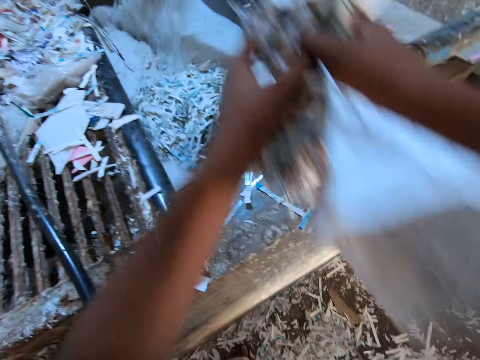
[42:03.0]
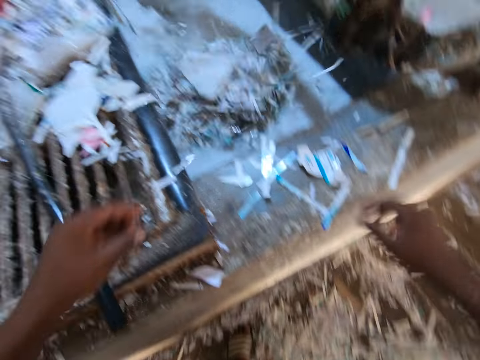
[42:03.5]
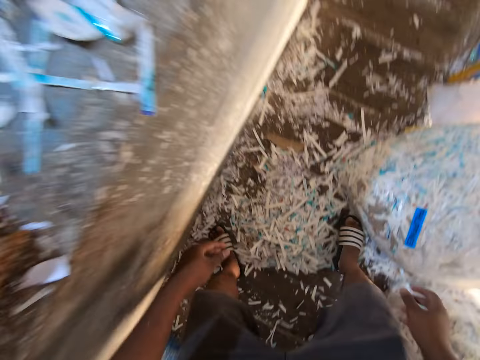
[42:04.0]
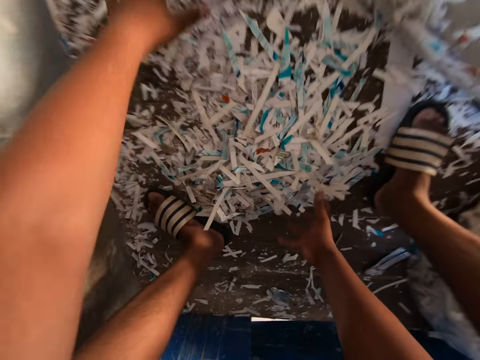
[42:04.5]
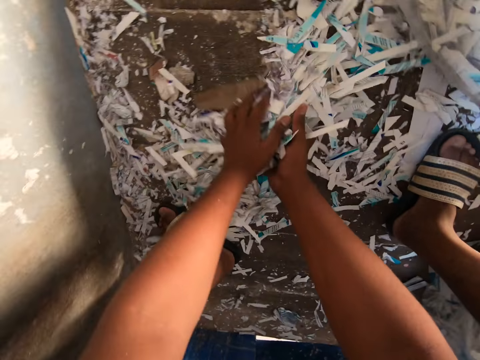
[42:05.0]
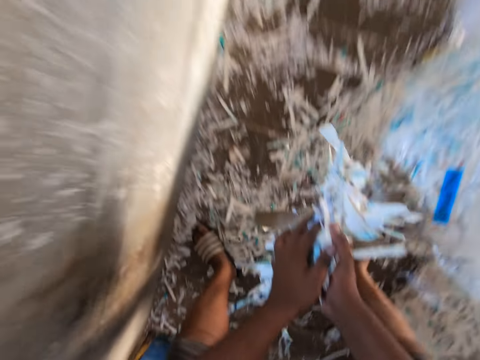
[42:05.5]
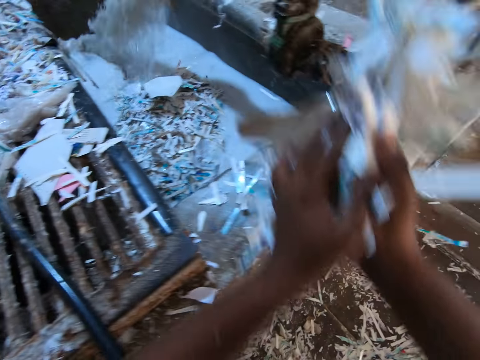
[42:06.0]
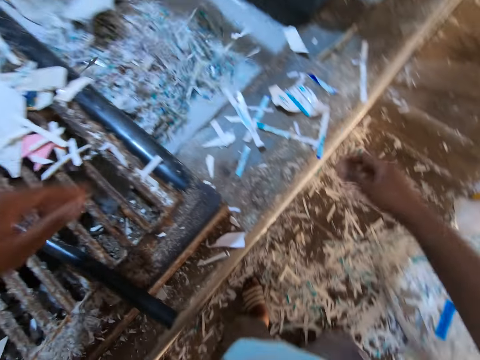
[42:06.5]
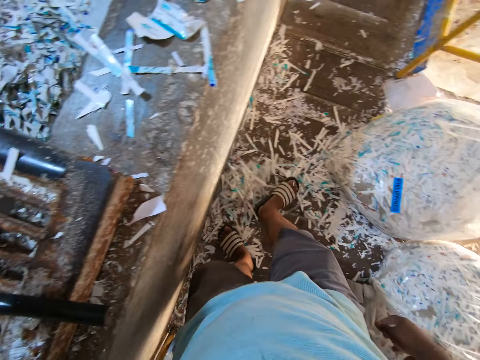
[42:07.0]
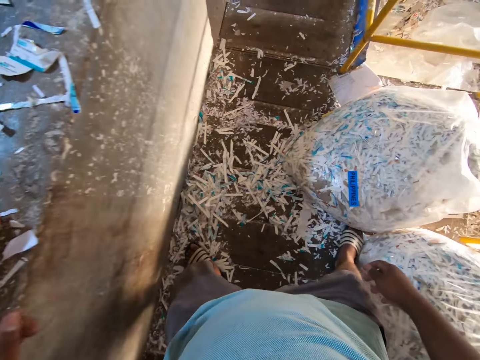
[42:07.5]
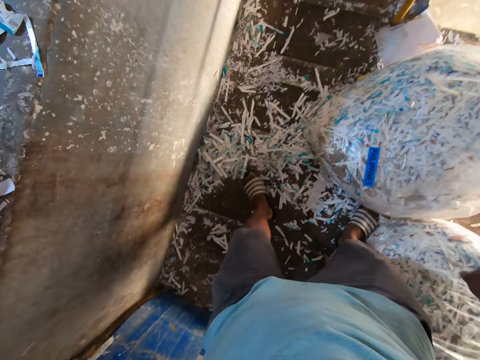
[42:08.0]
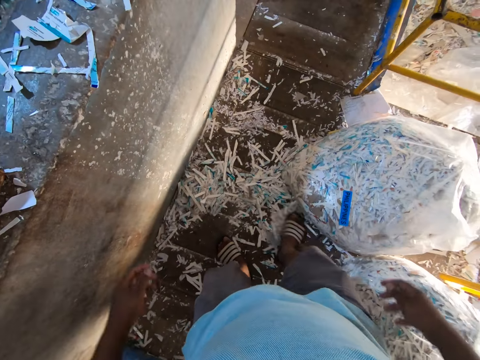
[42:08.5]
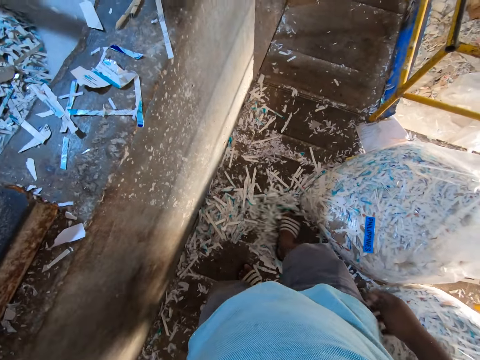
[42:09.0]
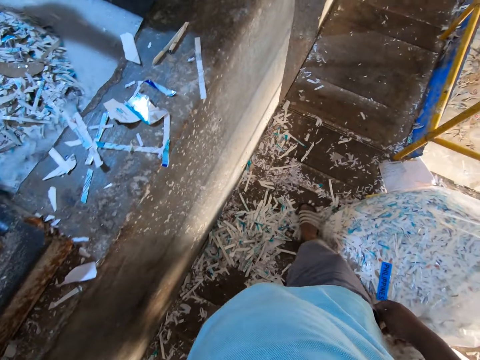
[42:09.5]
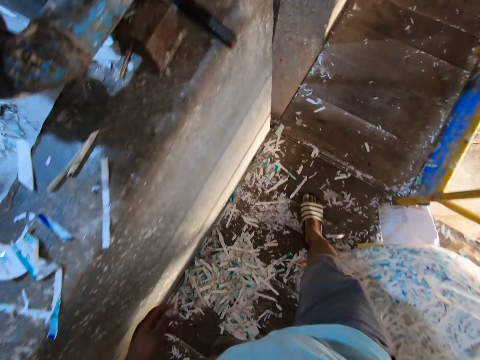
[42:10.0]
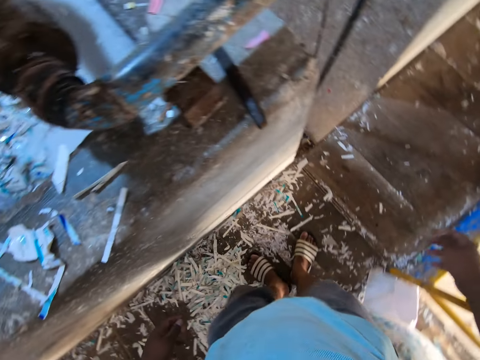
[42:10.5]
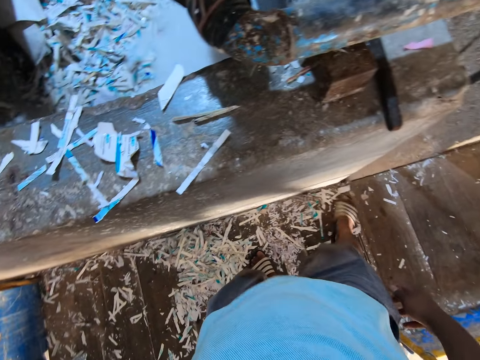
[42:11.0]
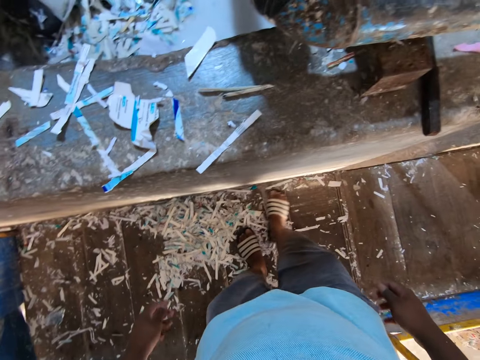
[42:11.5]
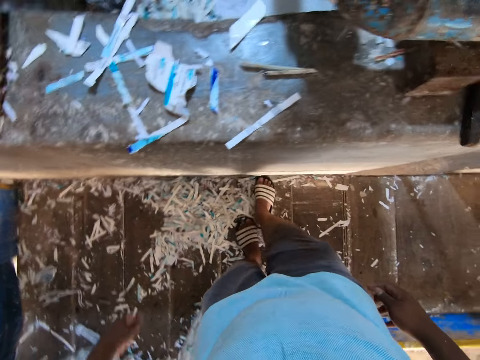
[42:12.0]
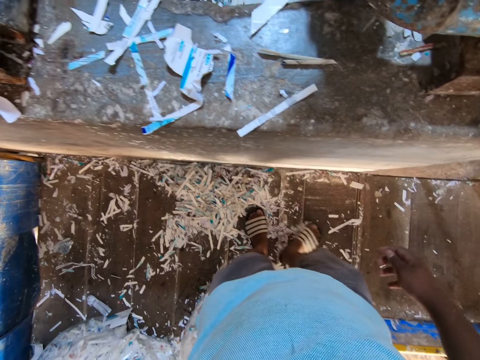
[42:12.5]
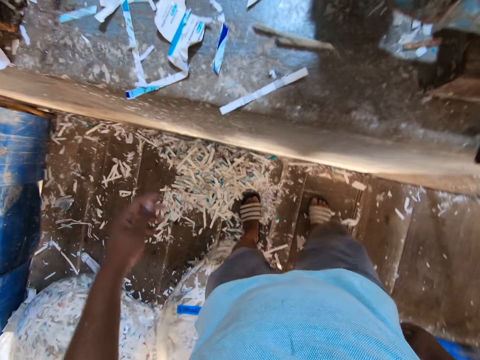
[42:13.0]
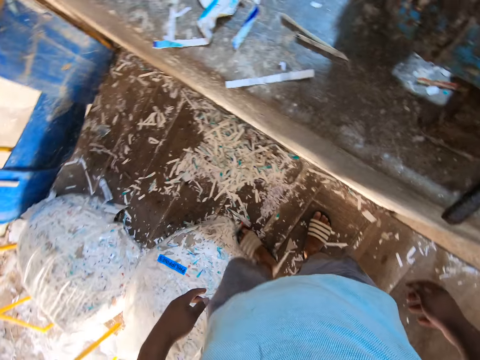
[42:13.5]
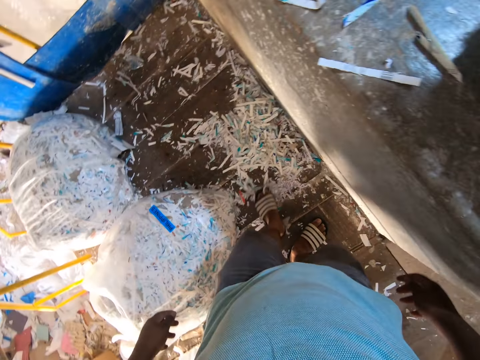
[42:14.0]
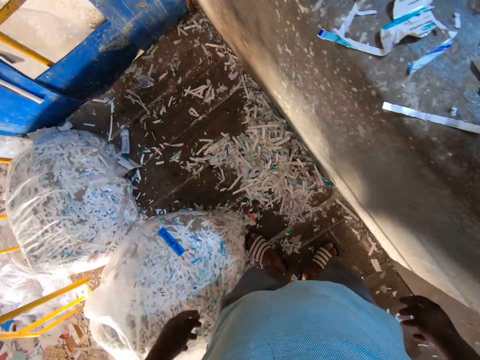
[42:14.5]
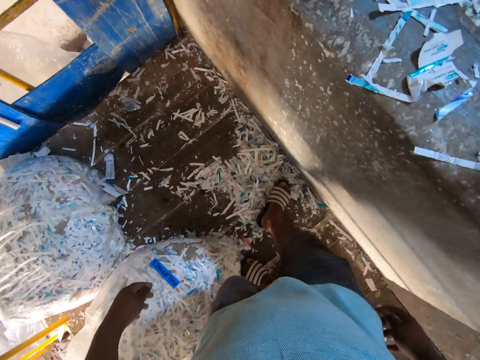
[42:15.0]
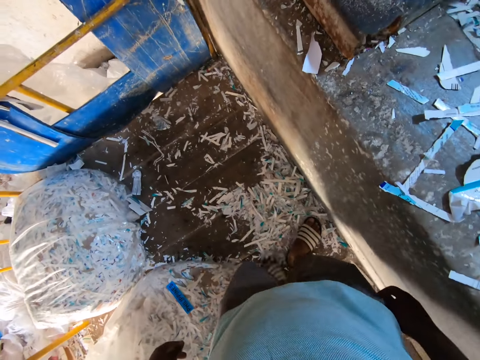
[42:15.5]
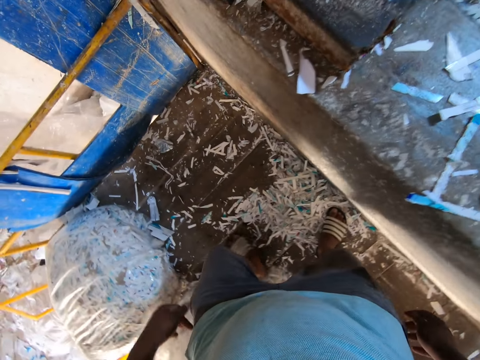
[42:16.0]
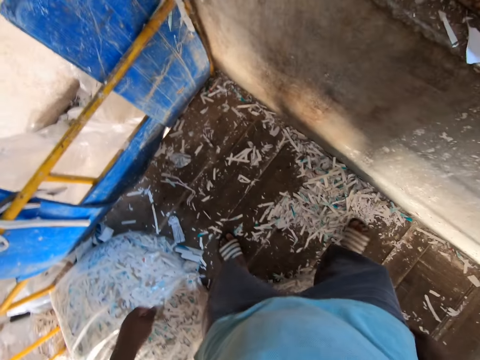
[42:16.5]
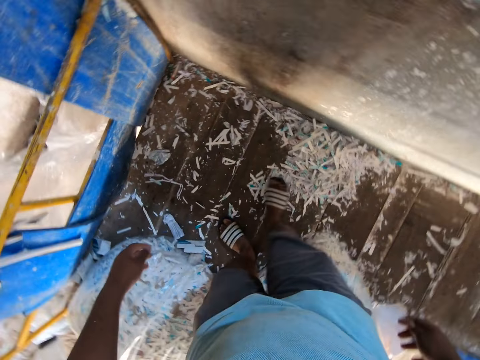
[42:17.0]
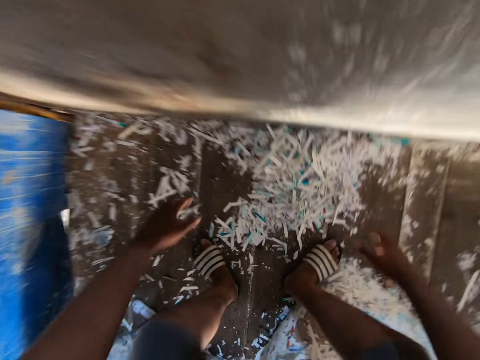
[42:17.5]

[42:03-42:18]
The camera wearer tosses the shredded paper in both hands into the pulp pool. He picks some shredded paper from the platform with both hands. He tosses the shredded paper in both hands into the pulp pool. He kicks the shredded paper on the platform with his right leg. He gathers paper pieces on the floor. He kicks the shredded paper on the platform with his left leg. He kicks the shredded paper on the platform with his right leg. He does so again. He kicks the shredded paper on the platform with his left leg. He kicks the shredded paper on the platform with his right leg. He kicks the shredded paper on the platform with his left leg.

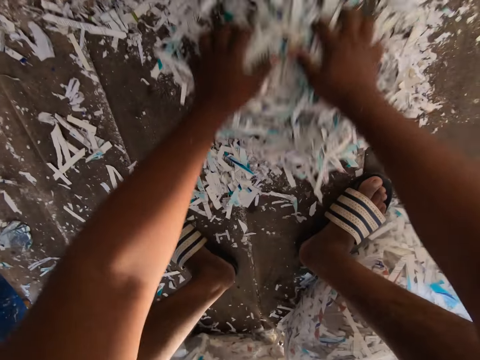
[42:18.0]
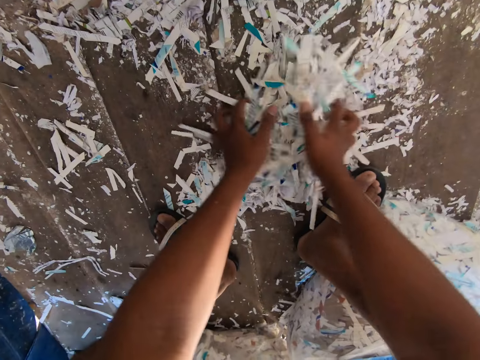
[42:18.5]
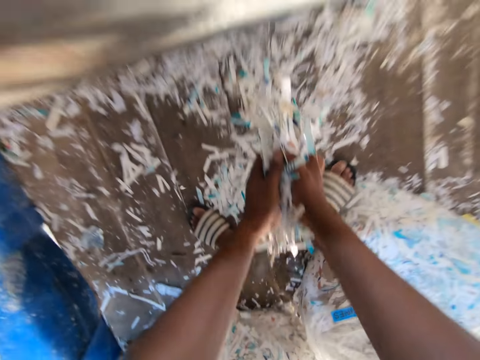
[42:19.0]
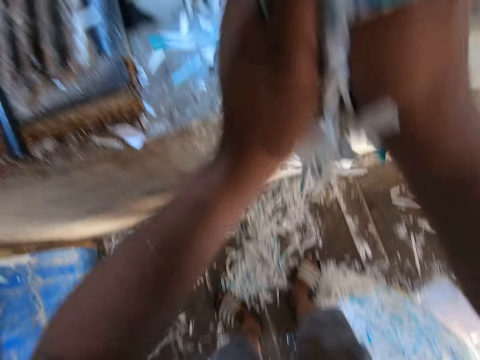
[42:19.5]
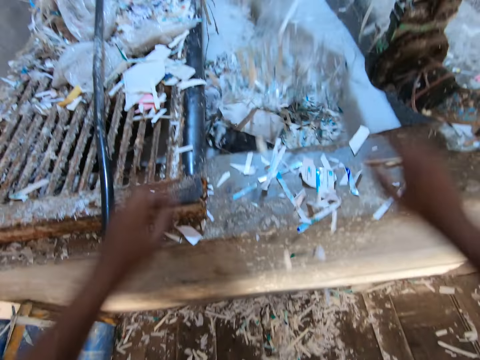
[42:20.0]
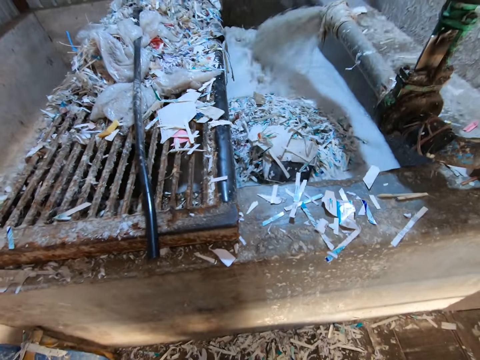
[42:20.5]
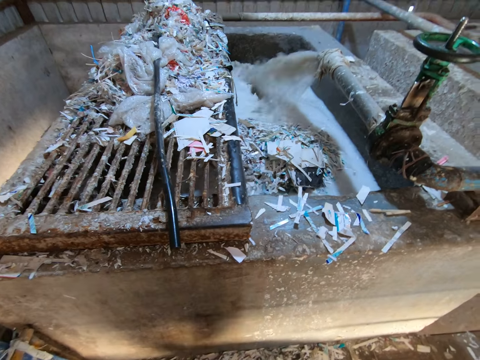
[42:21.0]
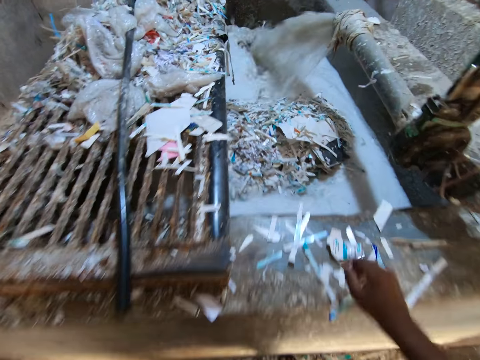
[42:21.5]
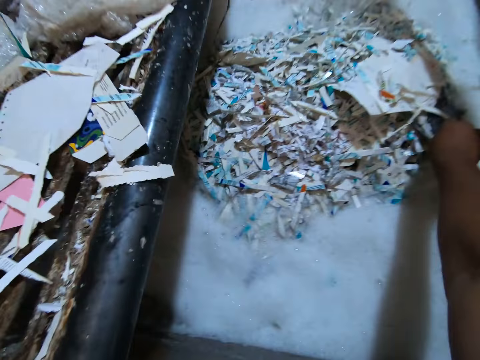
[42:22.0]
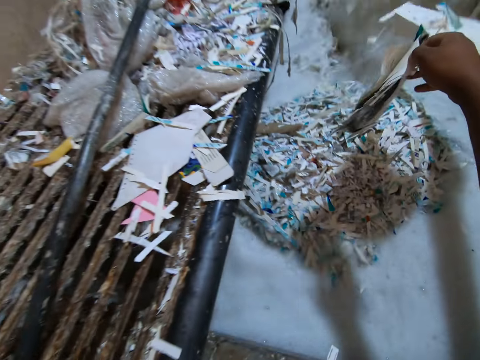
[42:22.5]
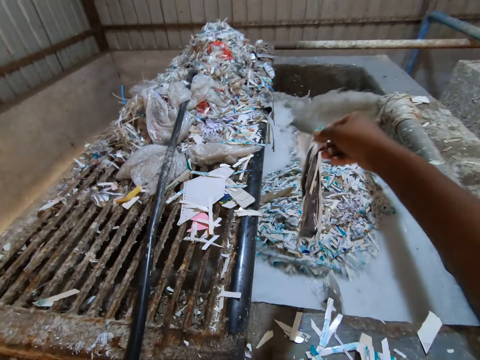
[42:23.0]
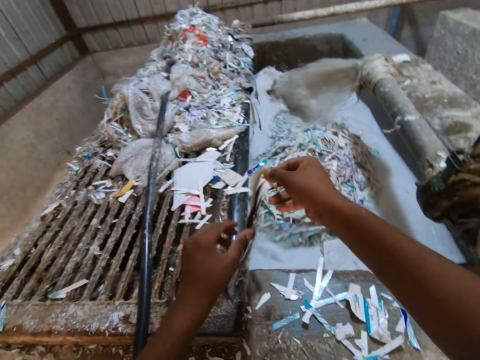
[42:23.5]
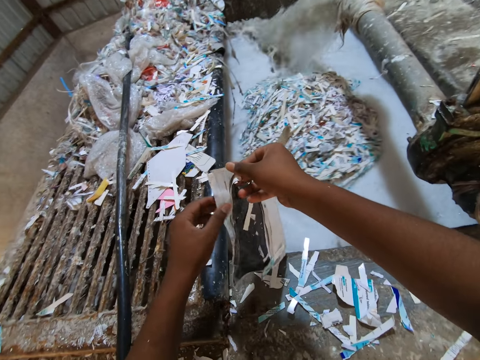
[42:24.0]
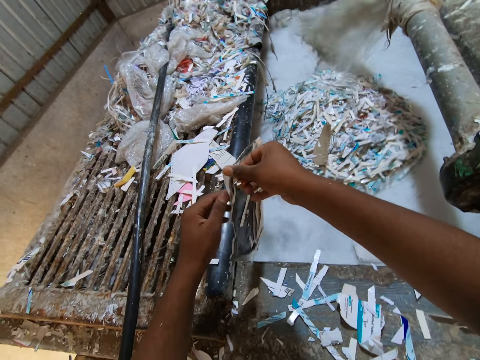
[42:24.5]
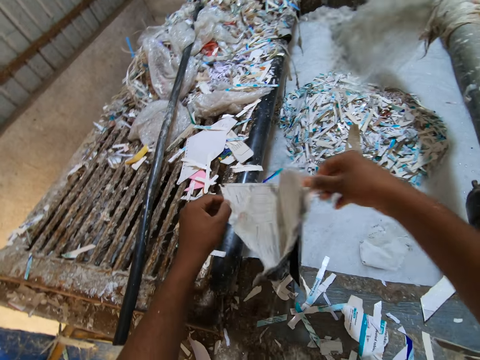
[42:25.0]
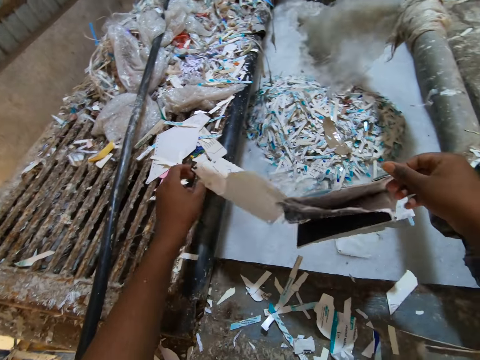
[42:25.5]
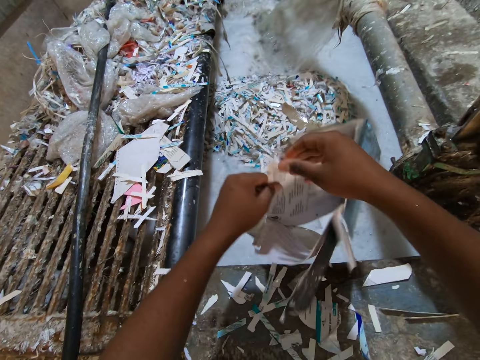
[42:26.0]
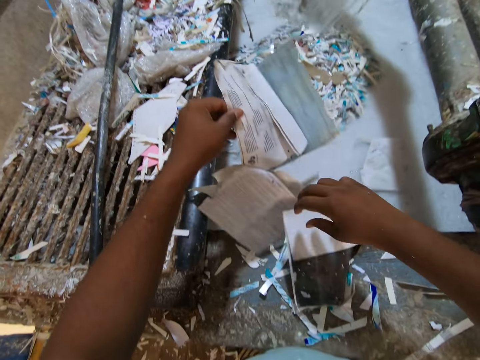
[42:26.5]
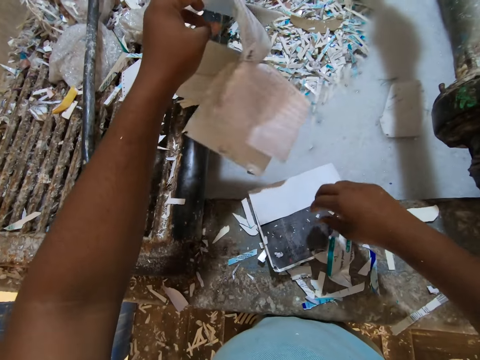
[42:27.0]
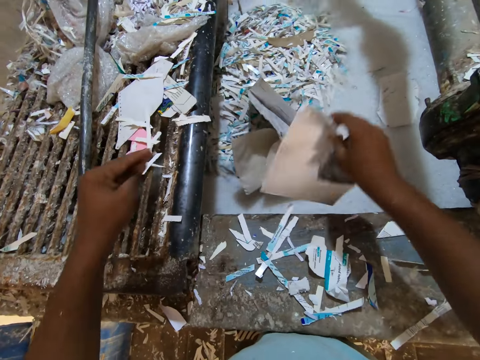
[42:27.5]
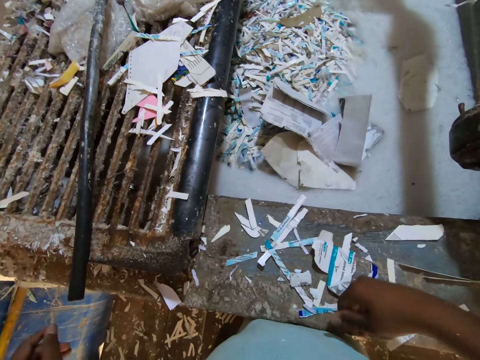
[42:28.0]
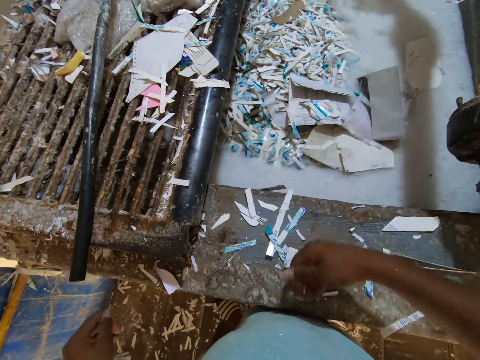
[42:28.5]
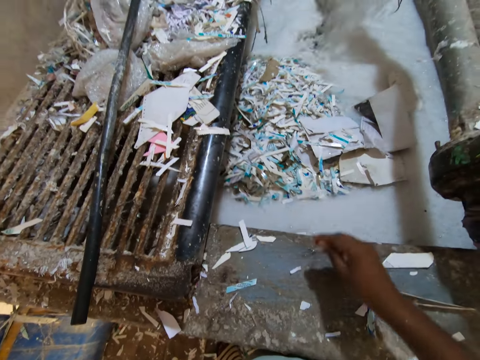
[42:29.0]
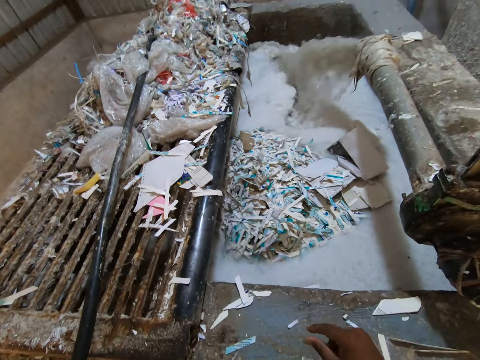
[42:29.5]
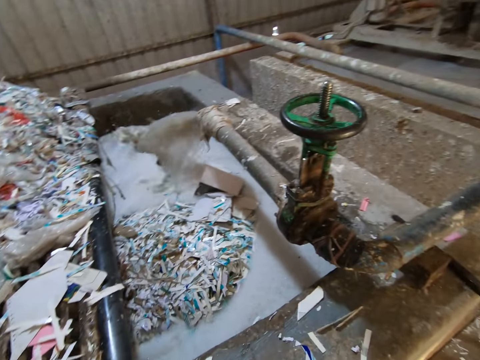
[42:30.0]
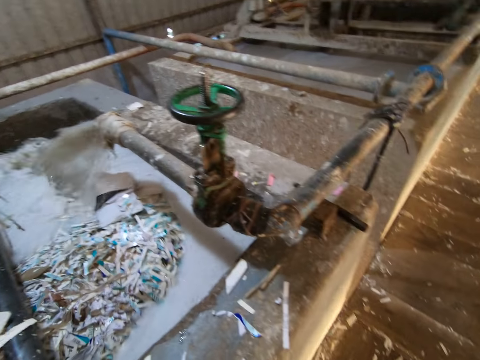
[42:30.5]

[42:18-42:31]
The camera wearer gathers some shredded paper from the platform with both hands. He picks the shredded paper from the platform with both hands. He tosses the shredded paper in both hands into the pulp pool. He picks a paper from the pulp pool with his right hand. He opens the paper in his right hand with his left hand. He adjusts the paper. He passes the paper from his right hand to his left hand. He tosses the paper in his left hand into the pulp pool. He tosses a paper from the side of the pulp pool into the pulp pool with his right hand. He tosses some shredded paper from the side of the pulp pool into the pulp pool with his right hand. He wipes the pulp pool with his hand.
